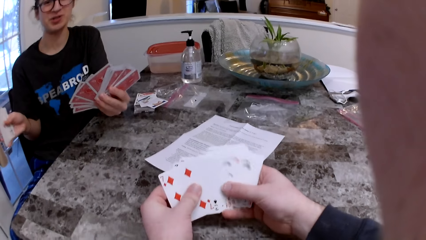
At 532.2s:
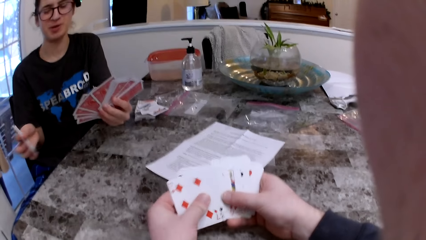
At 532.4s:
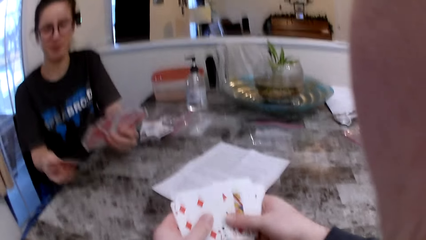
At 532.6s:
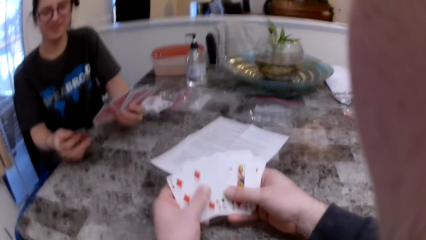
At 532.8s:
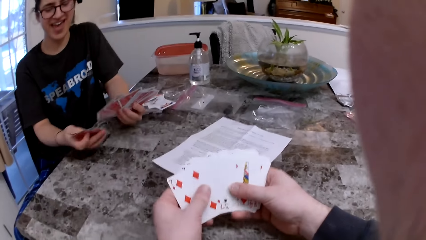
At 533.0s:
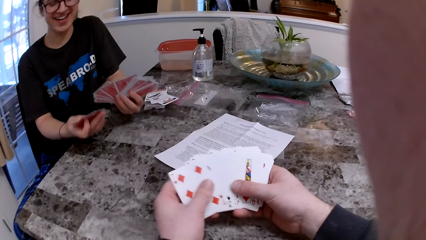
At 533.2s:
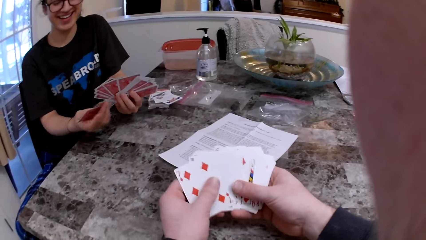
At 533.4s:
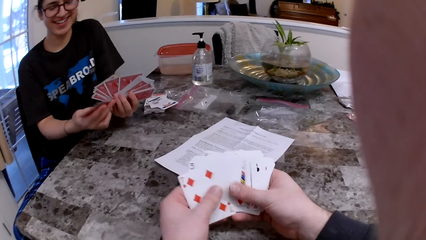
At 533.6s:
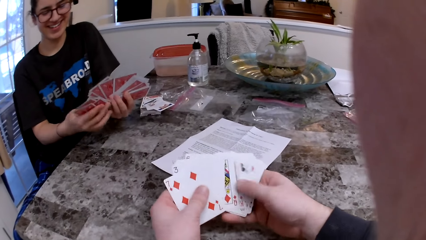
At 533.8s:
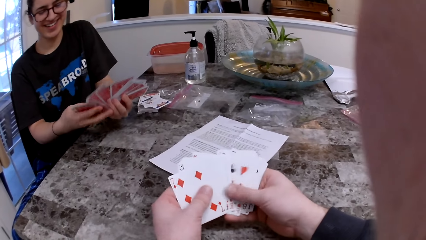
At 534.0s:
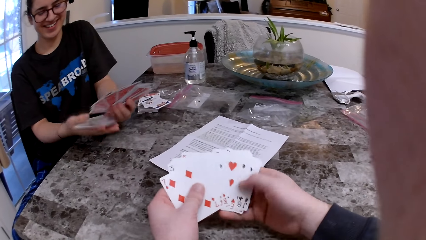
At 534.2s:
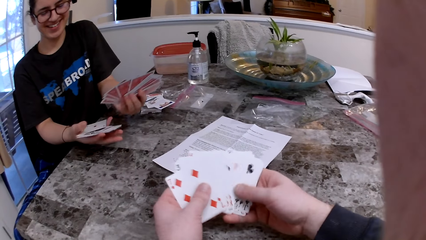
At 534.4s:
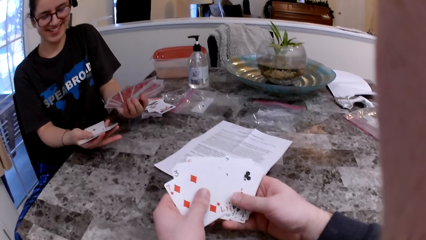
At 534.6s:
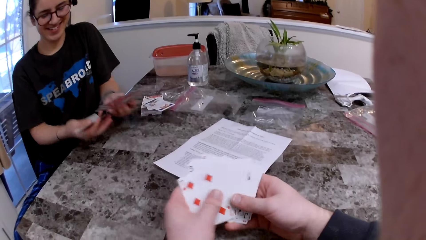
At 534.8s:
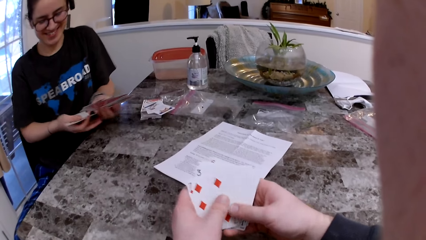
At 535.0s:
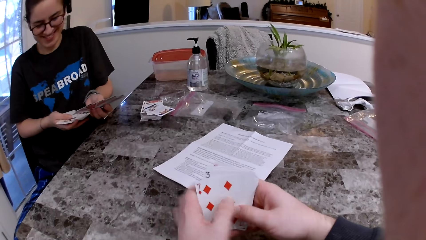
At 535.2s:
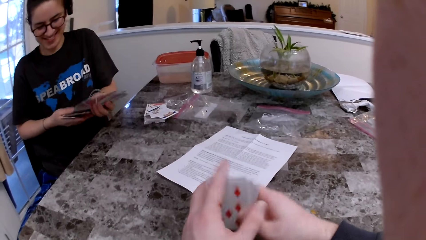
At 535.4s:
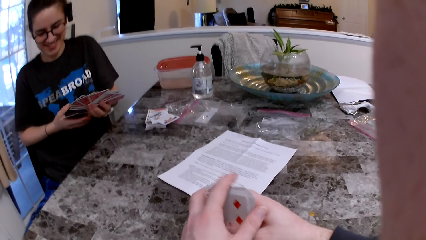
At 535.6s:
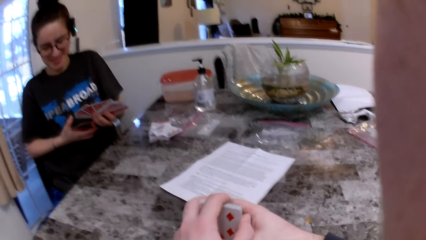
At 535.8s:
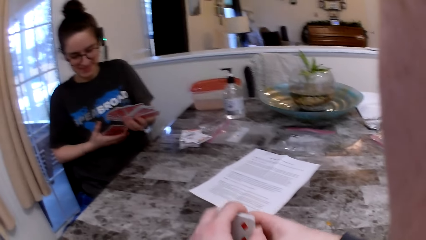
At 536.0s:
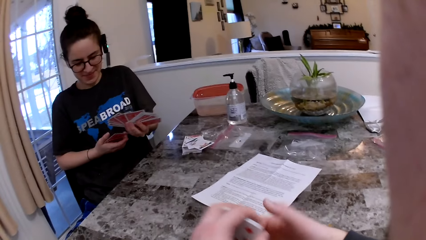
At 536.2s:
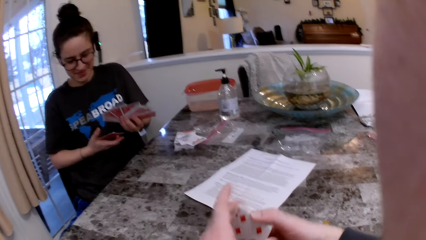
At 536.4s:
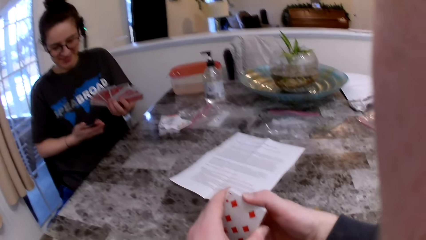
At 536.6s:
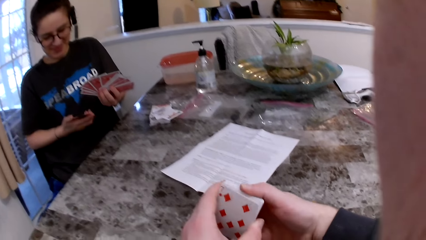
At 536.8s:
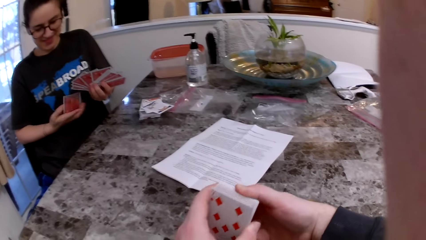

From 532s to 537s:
The camera wearer talks to a woman.

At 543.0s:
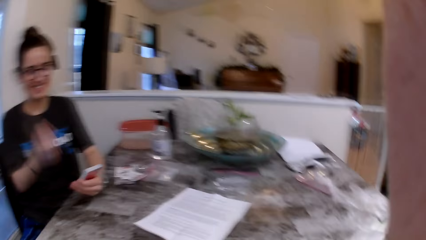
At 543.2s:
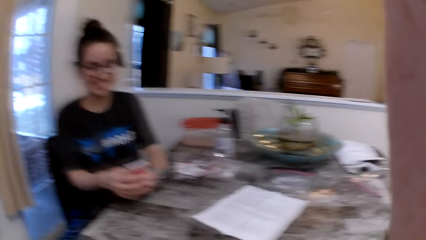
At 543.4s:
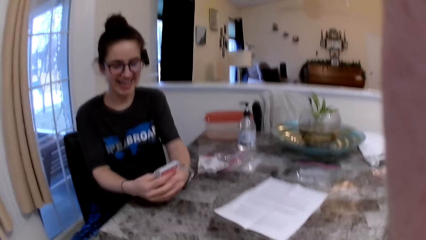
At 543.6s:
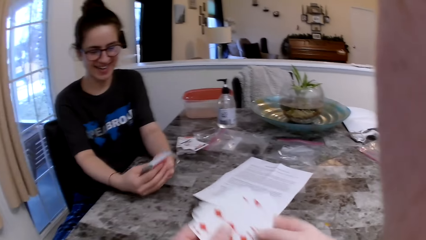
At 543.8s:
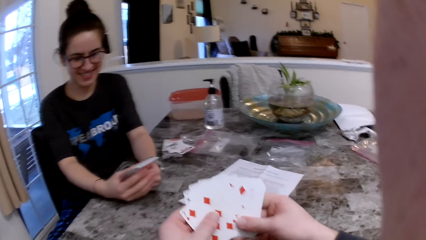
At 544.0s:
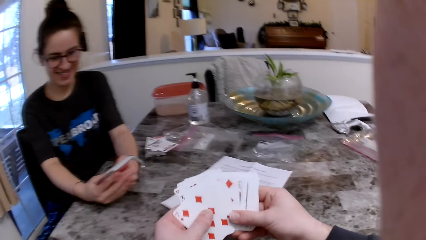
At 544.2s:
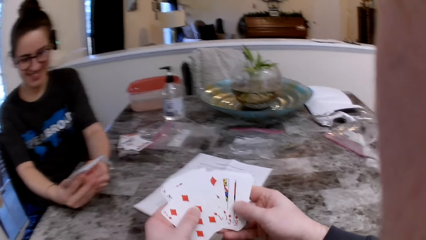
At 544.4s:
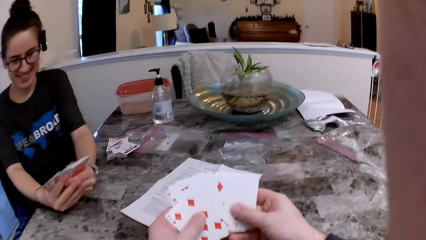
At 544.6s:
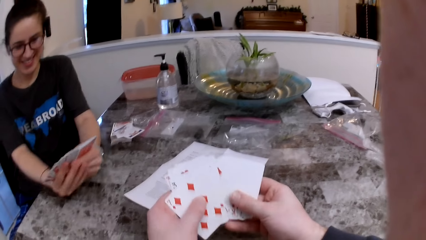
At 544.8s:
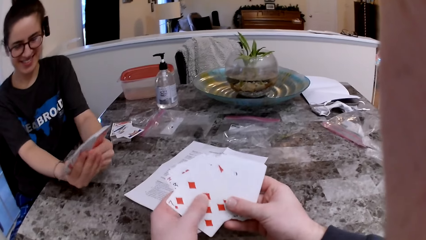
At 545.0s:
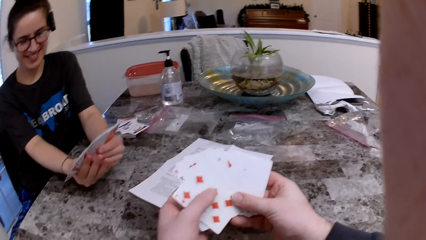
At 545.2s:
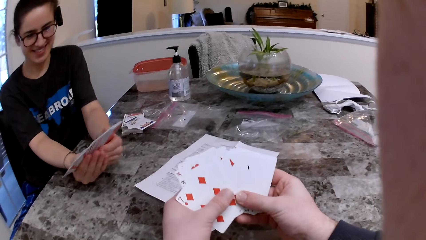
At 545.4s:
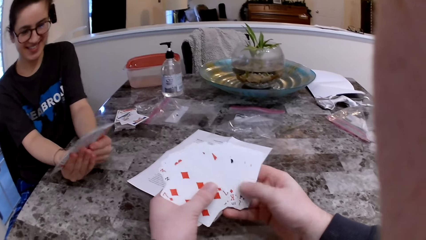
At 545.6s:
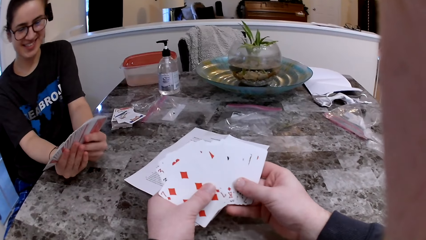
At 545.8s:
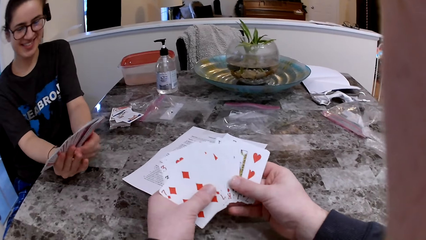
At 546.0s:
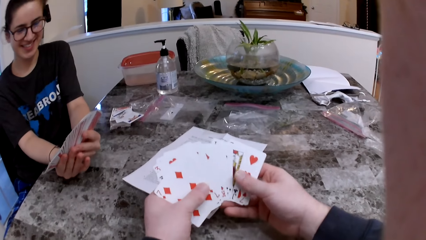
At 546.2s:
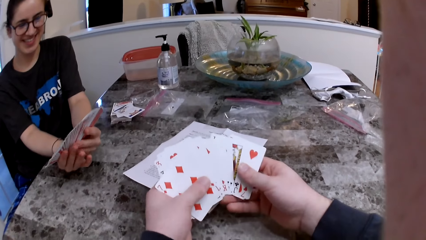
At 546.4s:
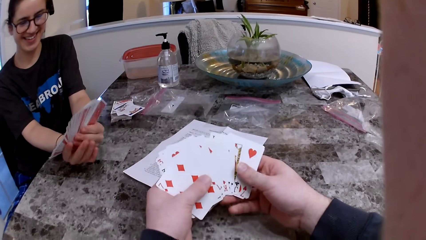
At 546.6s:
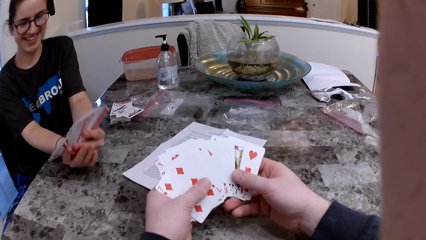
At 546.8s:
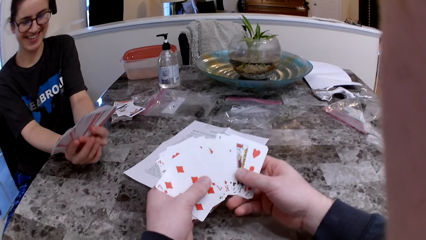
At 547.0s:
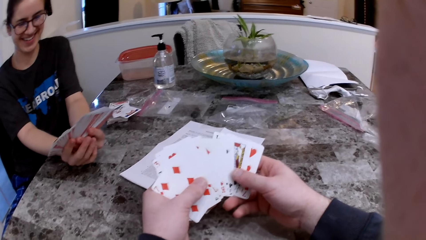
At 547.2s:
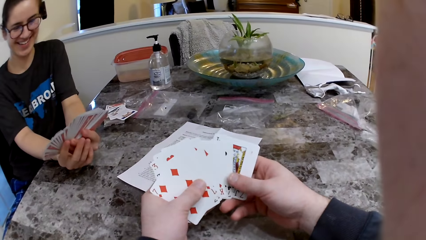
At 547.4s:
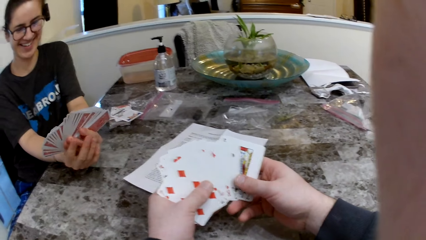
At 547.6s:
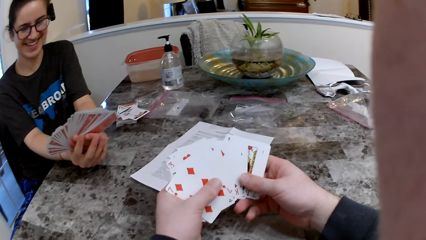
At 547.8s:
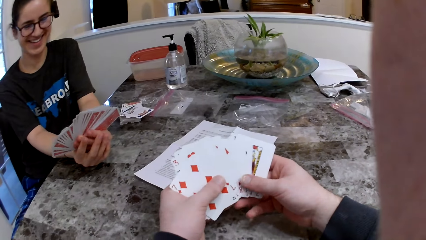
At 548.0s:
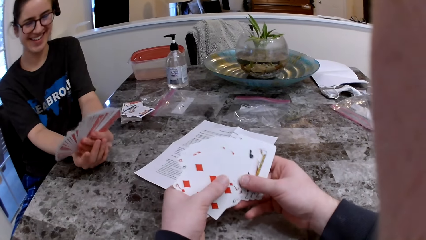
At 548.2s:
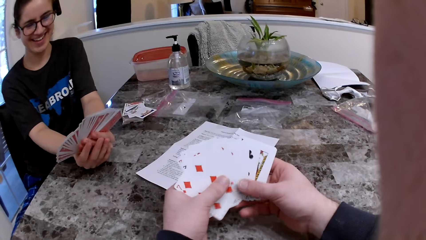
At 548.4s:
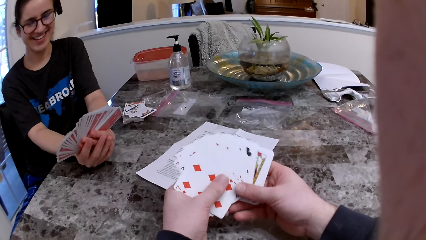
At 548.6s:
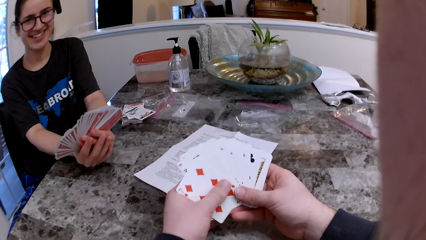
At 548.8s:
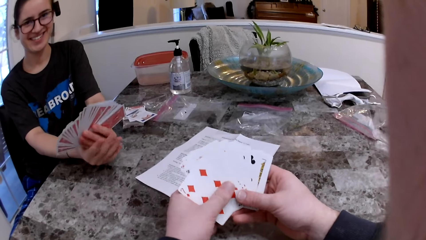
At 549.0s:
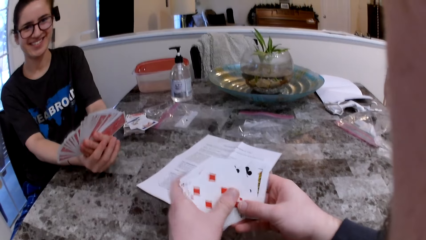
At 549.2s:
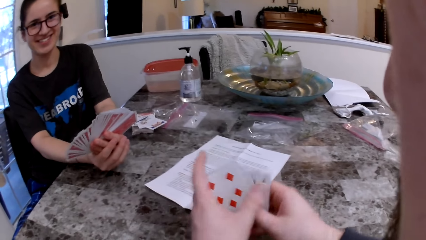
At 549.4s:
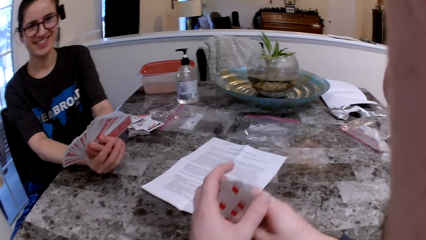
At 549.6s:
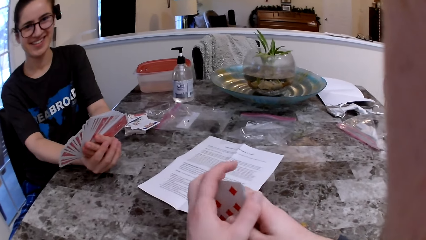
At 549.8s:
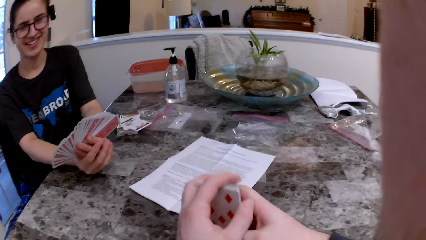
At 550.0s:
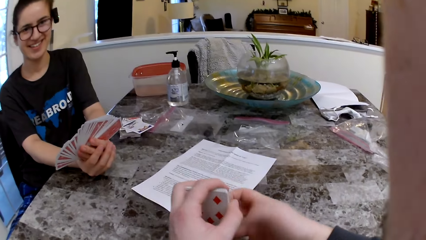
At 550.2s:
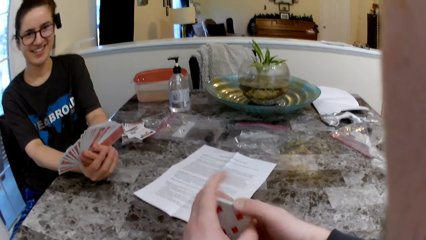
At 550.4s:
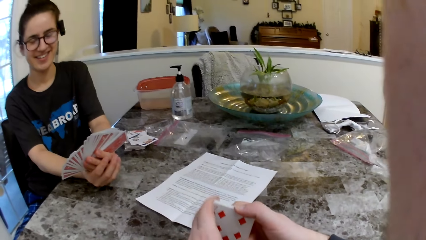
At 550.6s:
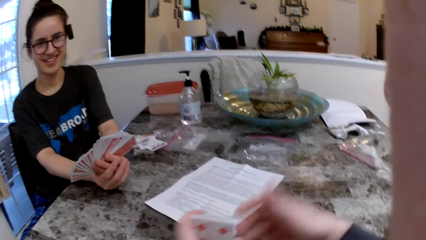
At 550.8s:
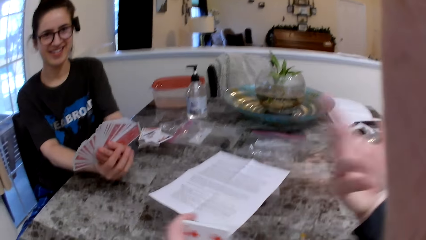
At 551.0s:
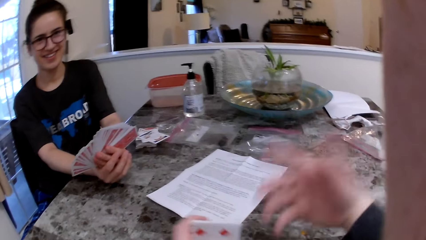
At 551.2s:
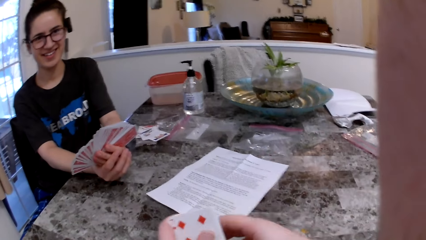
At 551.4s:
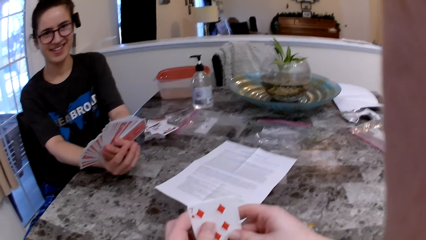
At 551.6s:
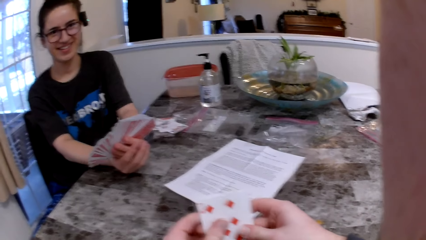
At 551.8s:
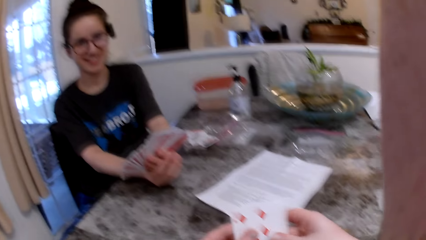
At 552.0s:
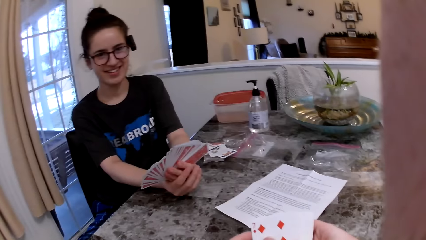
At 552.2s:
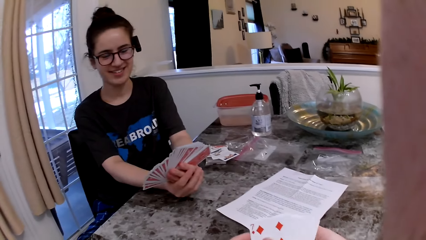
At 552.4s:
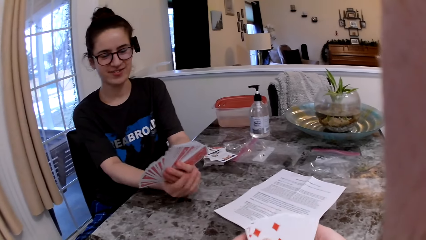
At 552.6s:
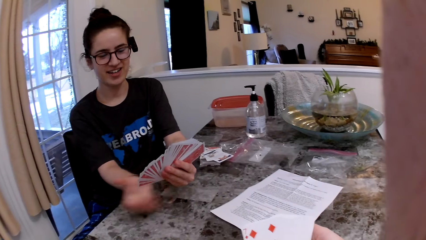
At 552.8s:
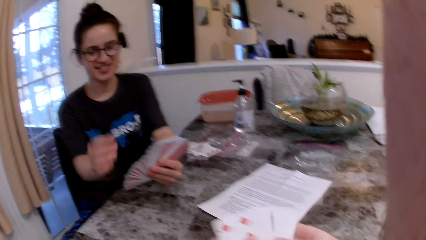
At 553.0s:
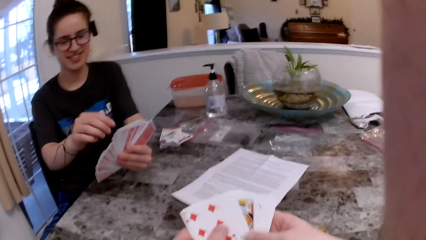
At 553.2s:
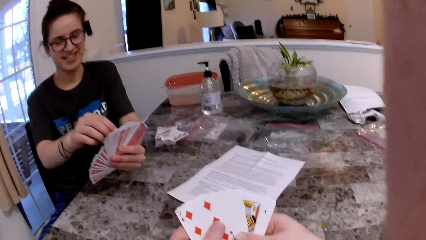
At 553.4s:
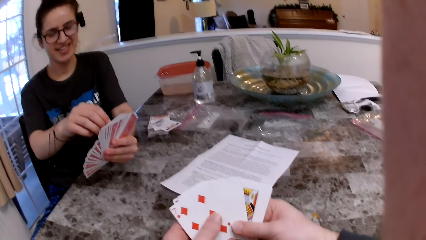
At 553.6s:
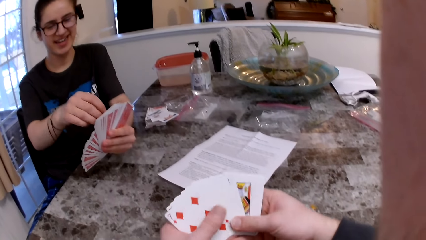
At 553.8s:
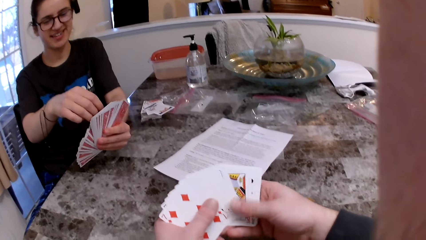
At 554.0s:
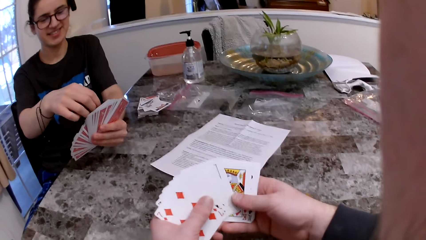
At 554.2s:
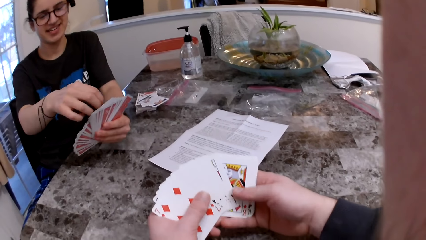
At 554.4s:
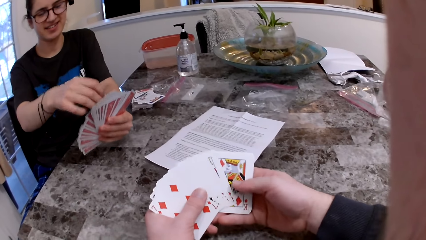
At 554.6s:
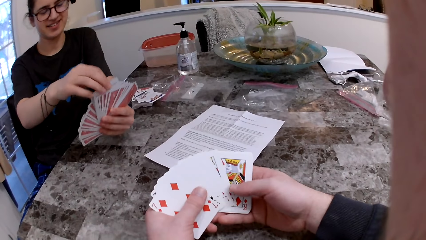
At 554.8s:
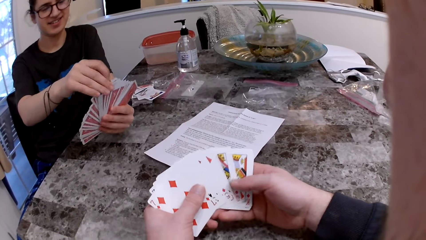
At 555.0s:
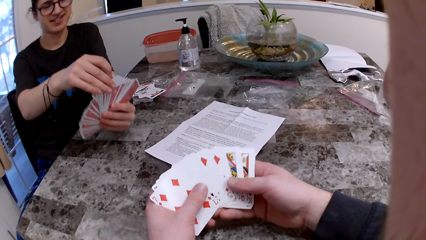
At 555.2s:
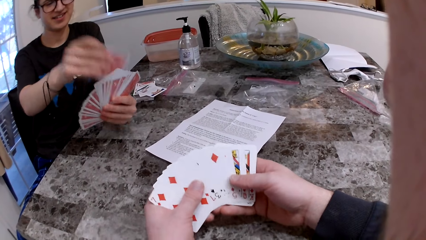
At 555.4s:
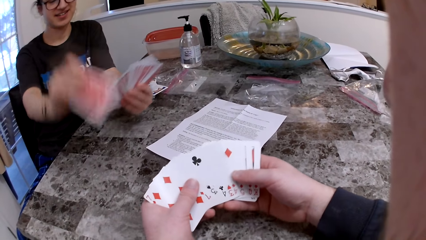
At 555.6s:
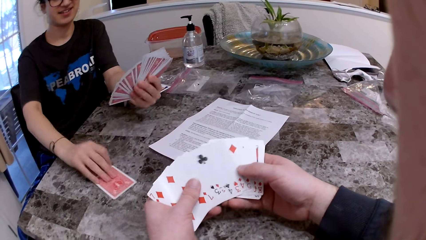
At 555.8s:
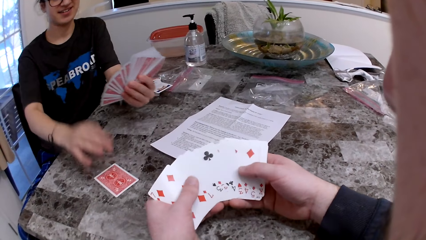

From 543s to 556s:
The camera wearer stares at a woman. He inspects the cards on his hands. He stares at the woman. He inspects the cards on his hands.
